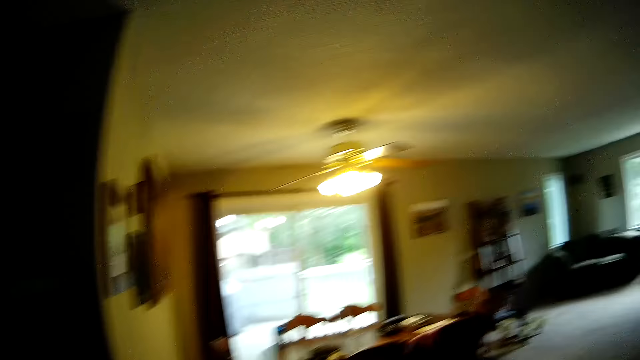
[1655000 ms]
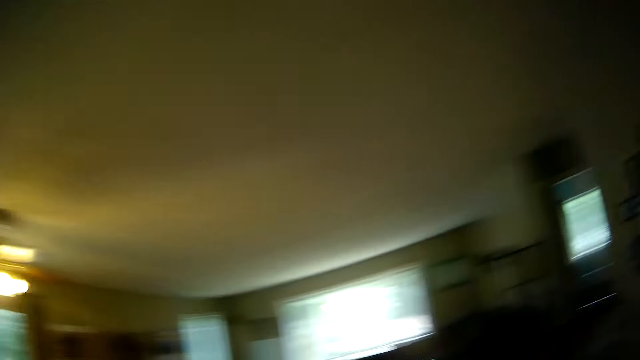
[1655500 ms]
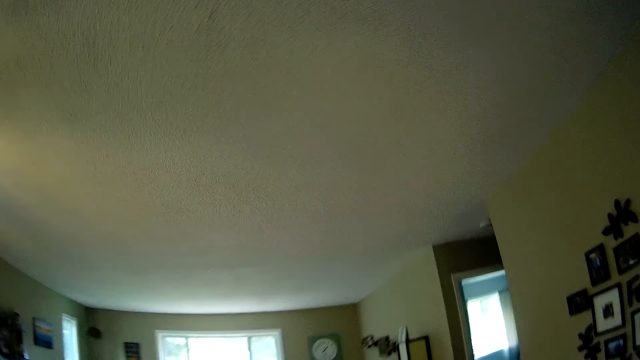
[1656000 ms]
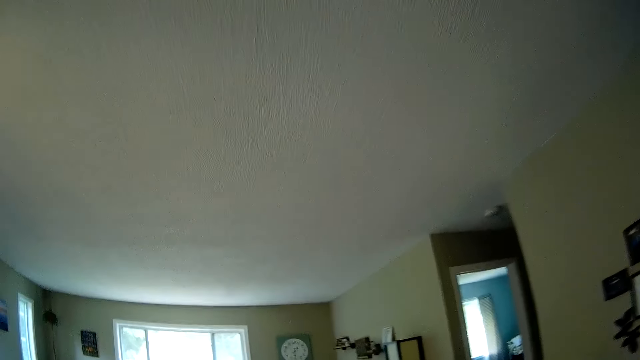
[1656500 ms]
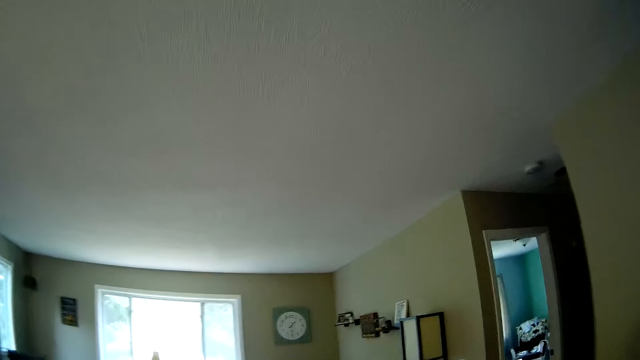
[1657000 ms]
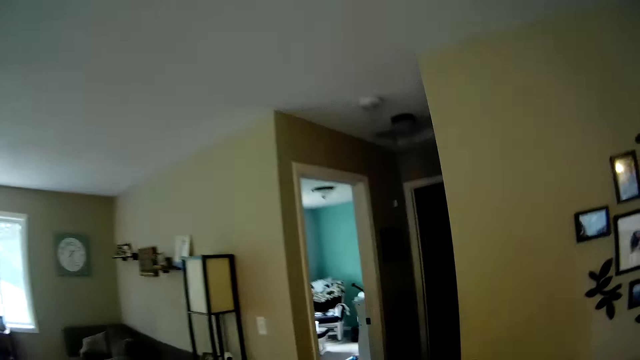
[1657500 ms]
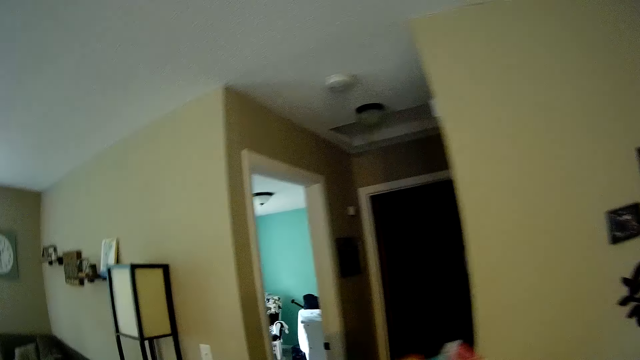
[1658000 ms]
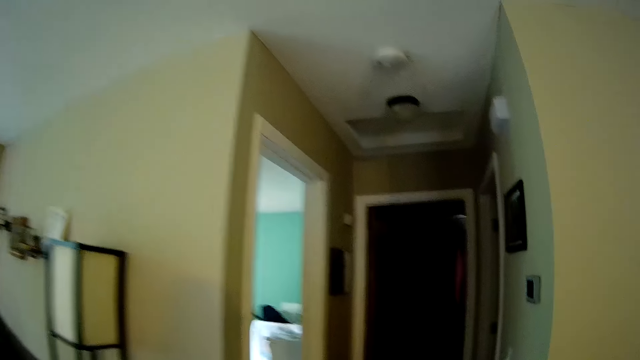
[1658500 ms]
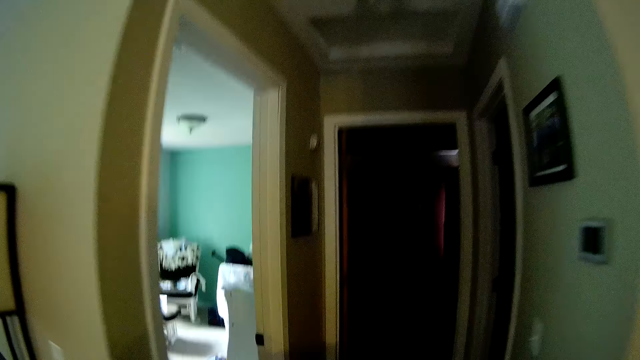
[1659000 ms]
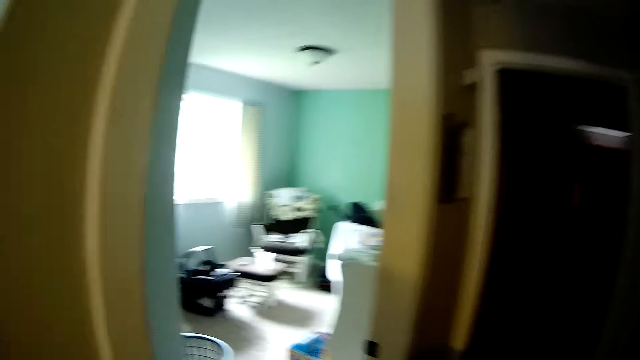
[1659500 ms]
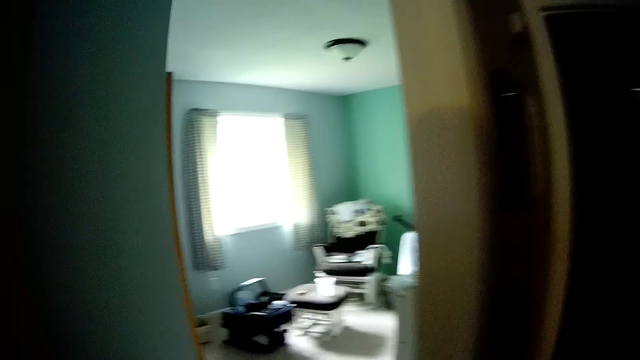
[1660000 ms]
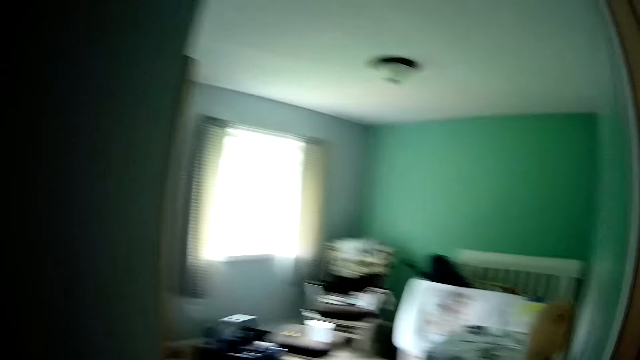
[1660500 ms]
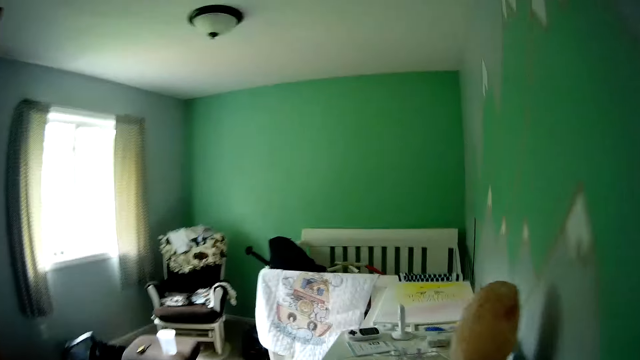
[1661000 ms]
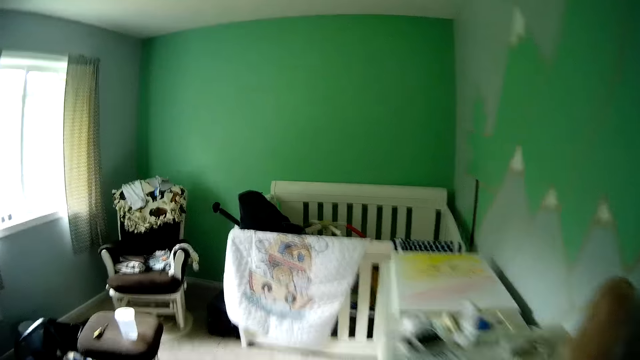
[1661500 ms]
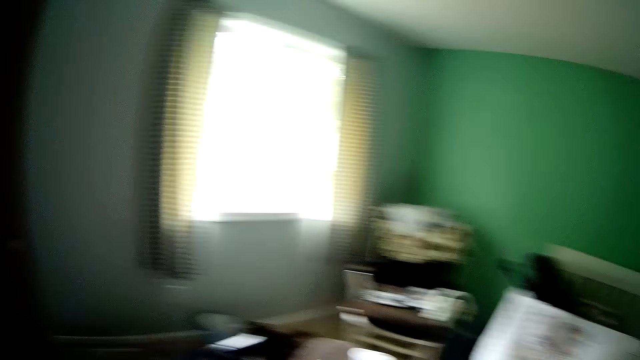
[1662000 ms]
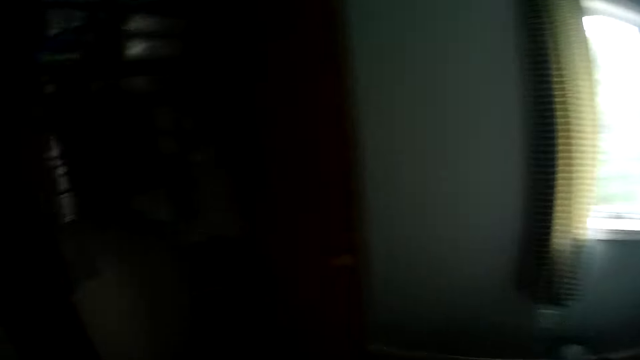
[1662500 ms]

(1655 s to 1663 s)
The camera wearer walks towards a kitchen with the carton in her left hand. She walks around the room.

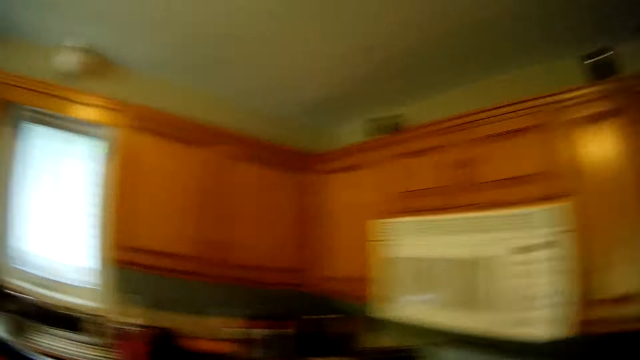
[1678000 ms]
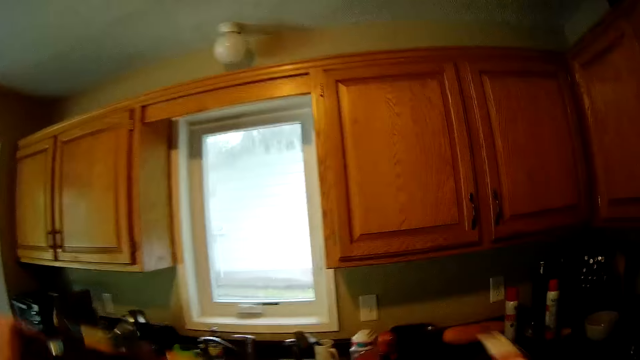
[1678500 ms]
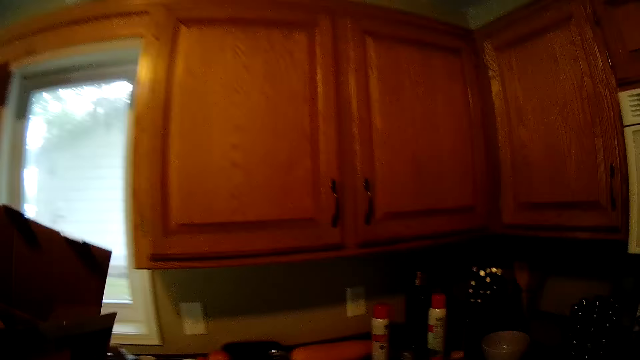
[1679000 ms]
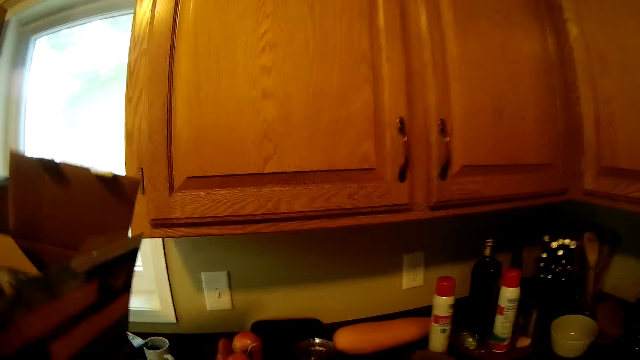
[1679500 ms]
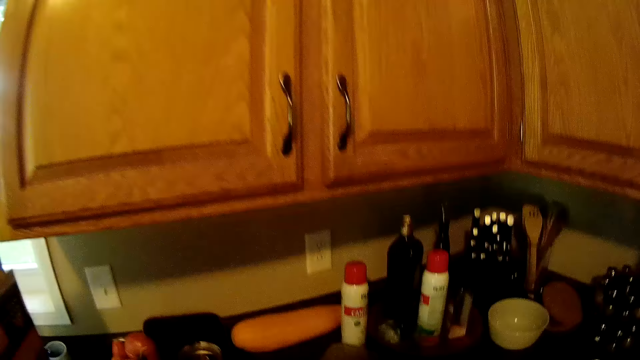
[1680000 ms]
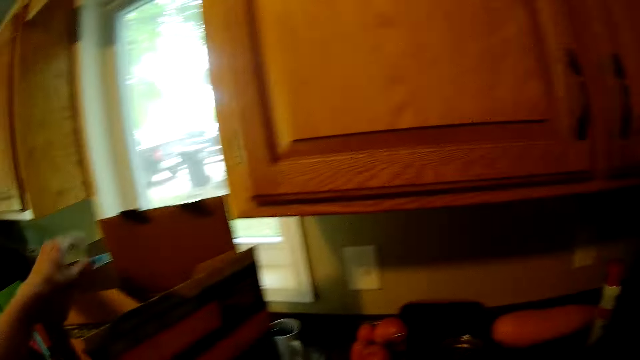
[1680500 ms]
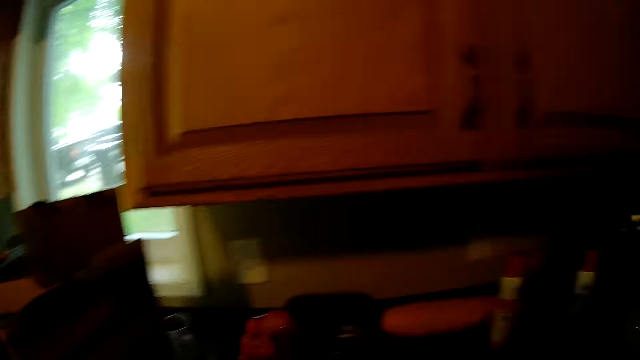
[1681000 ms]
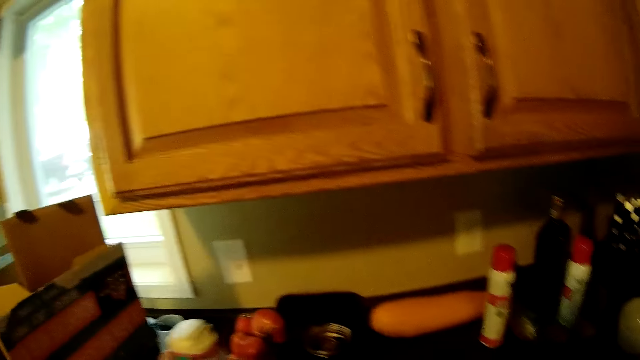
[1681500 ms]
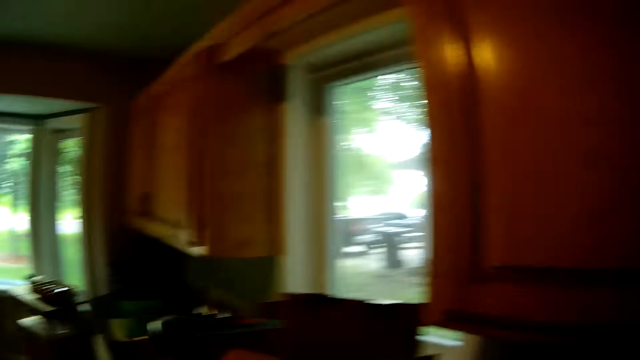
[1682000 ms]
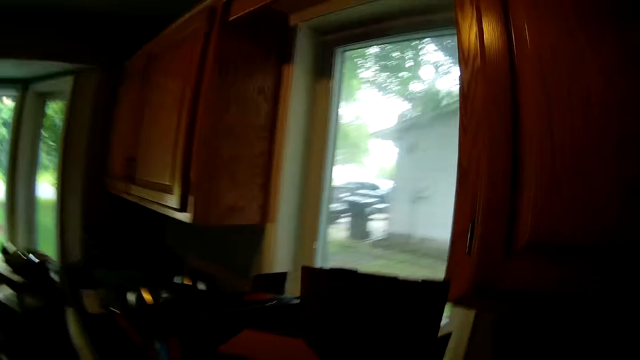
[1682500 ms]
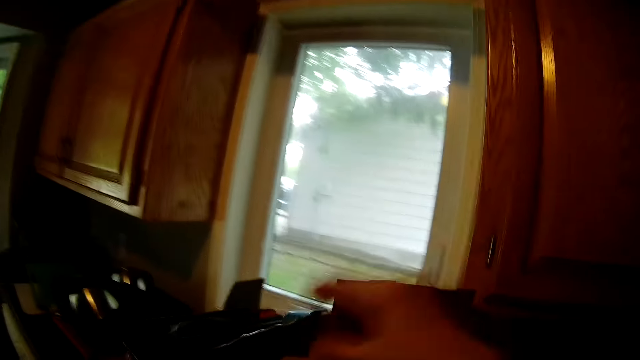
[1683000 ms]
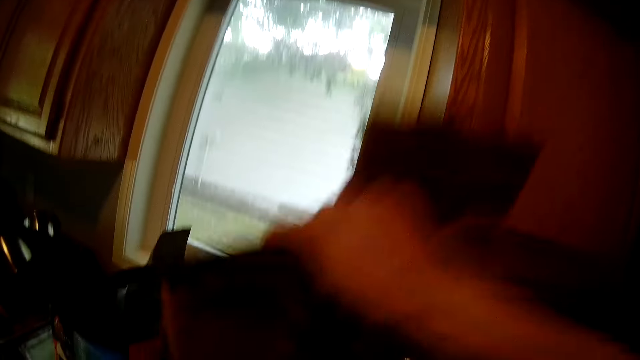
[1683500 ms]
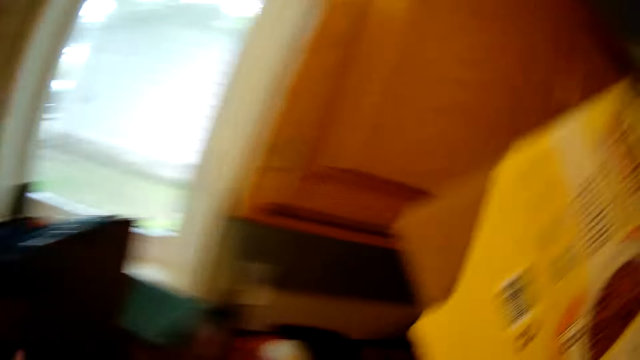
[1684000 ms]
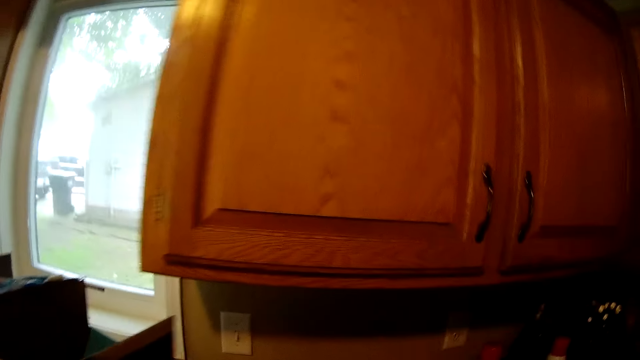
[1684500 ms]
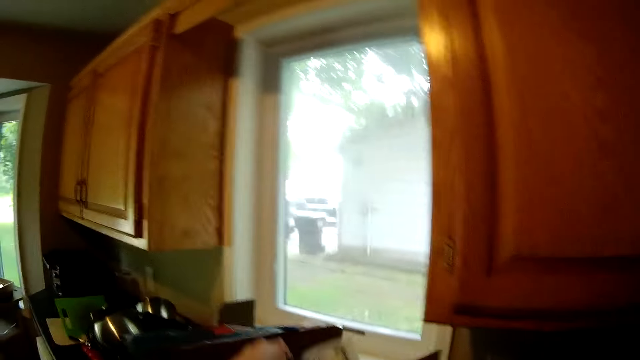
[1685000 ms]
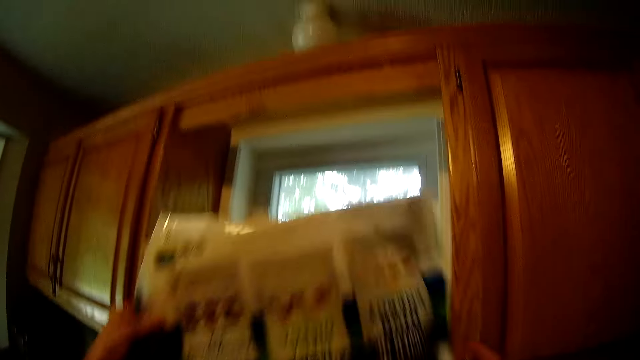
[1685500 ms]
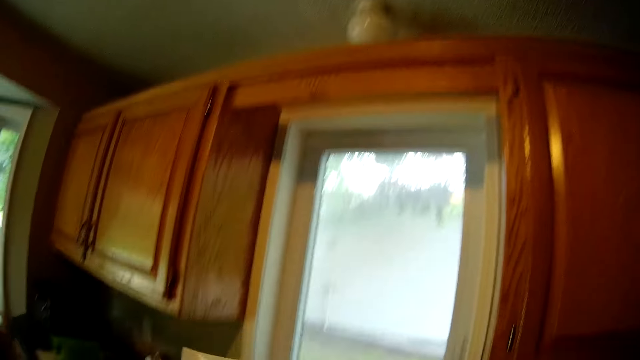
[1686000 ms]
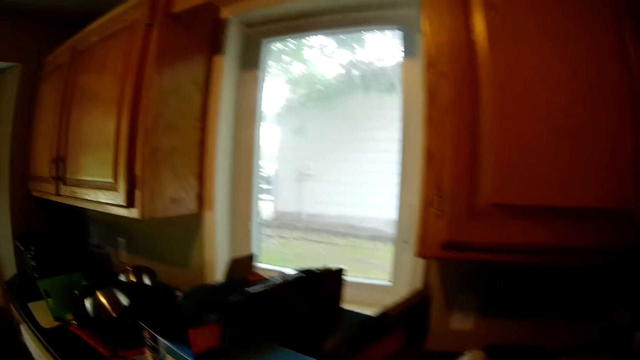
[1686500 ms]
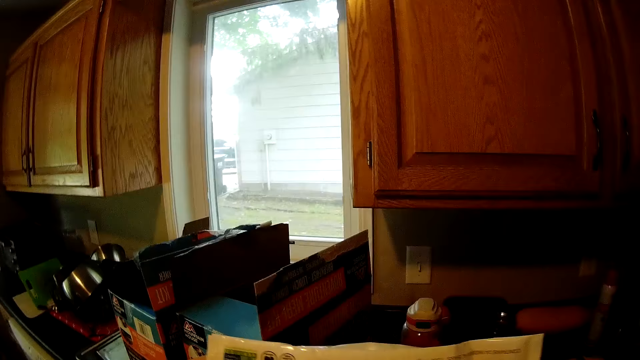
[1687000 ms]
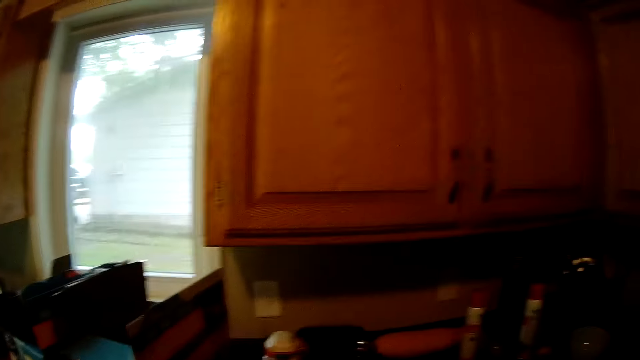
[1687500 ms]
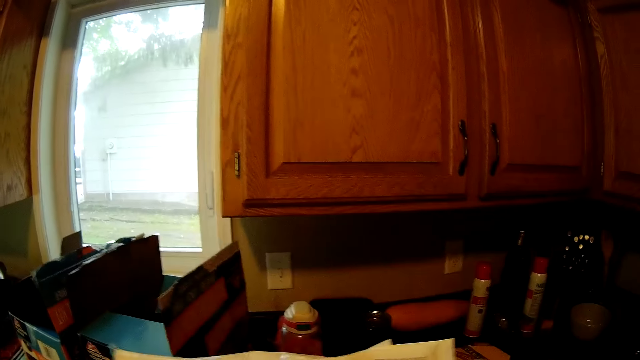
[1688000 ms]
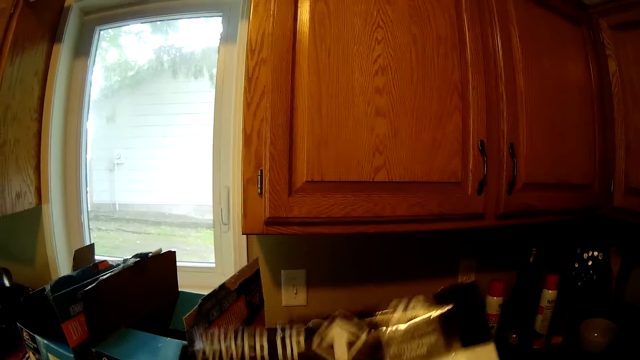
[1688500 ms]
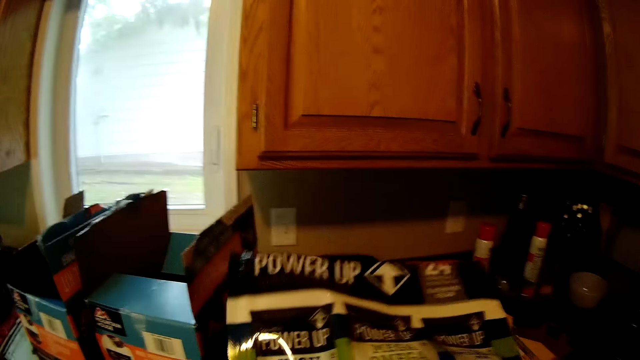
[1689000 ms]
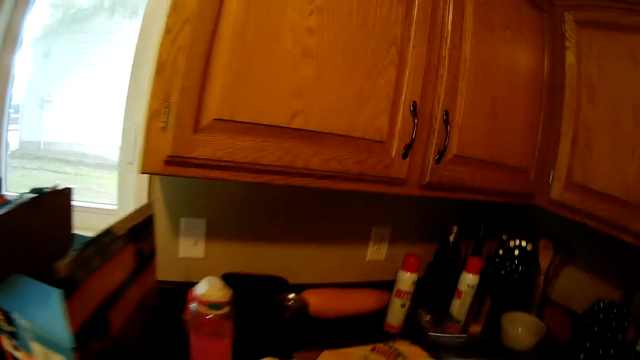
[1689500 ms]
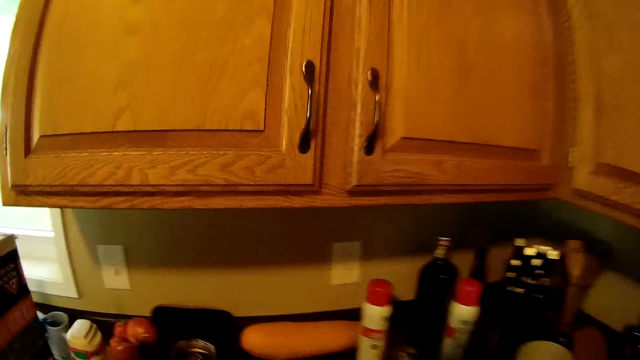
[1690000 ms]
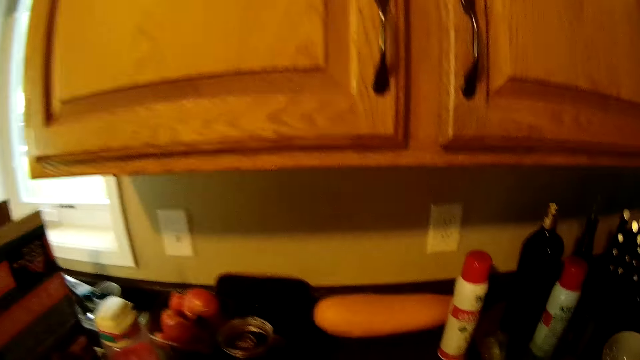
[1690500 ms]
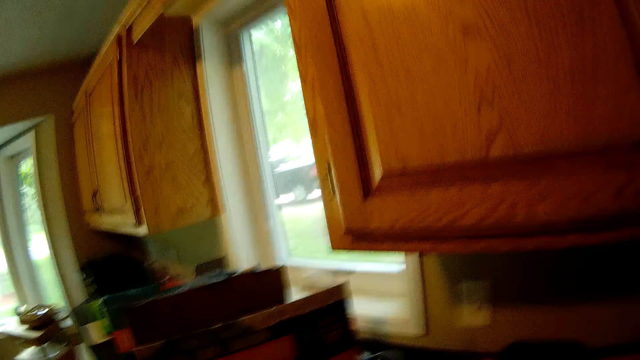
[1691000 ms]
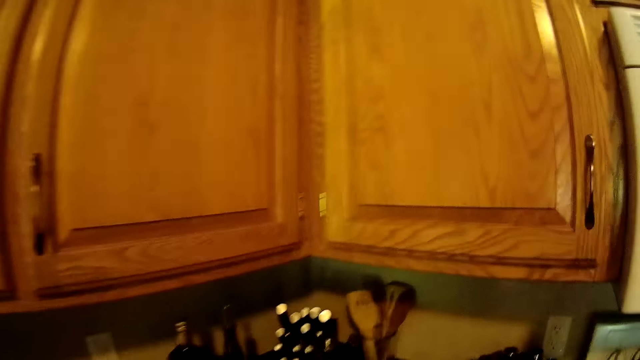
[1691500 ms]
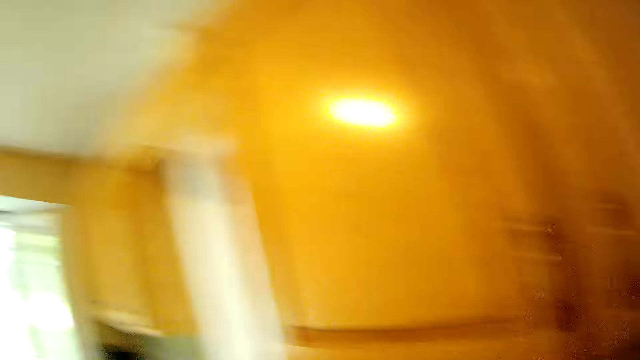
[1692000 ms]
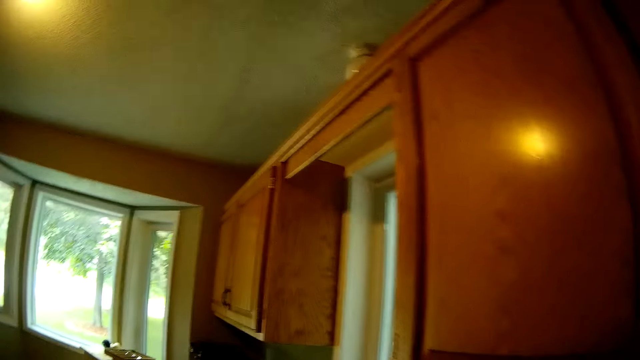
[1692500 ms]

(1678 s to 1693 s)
The camera wearer drops the carton on a table with her left hand. She picks packages from the carton with her right hand. She pulls the packet from the box. She holds a package with both her hands, and drops the package on the table with her right hand.
